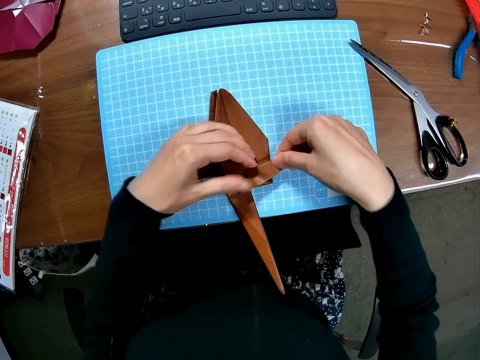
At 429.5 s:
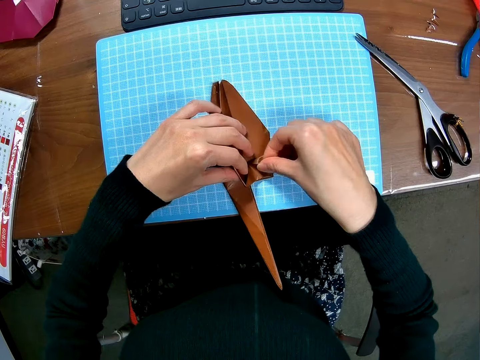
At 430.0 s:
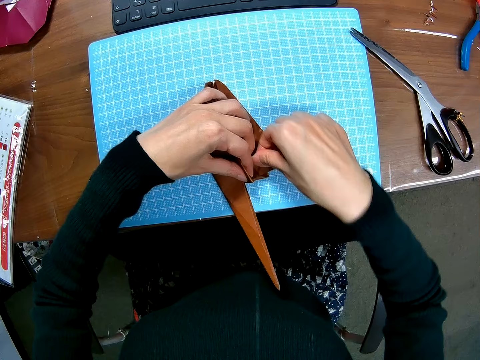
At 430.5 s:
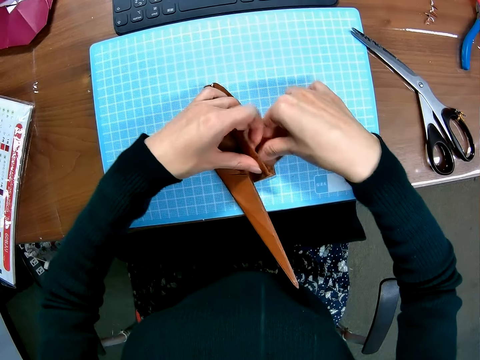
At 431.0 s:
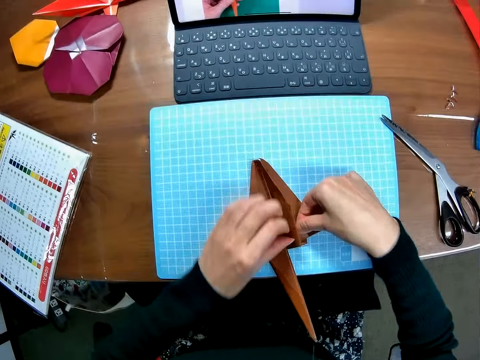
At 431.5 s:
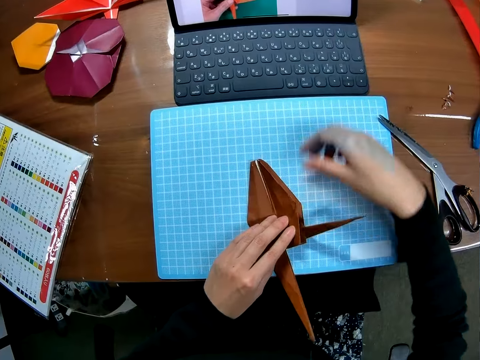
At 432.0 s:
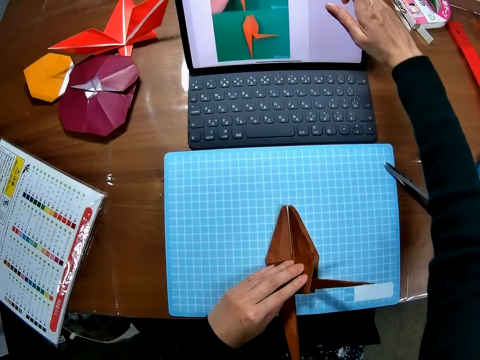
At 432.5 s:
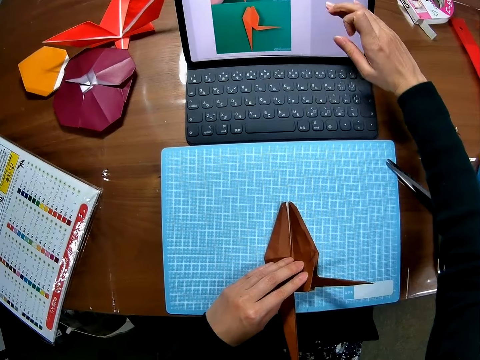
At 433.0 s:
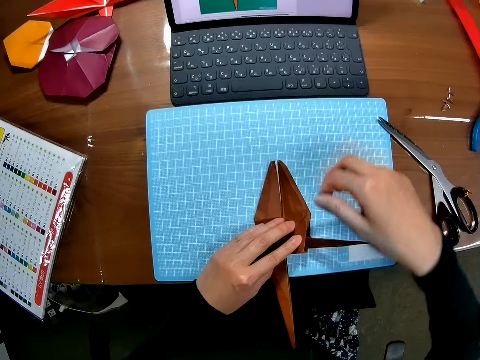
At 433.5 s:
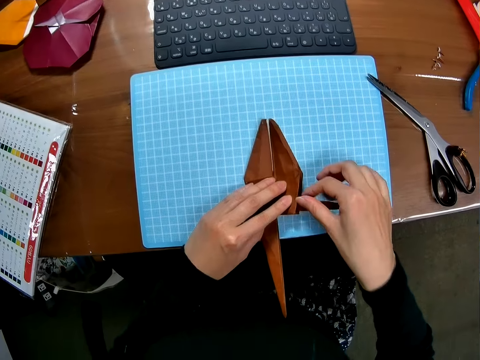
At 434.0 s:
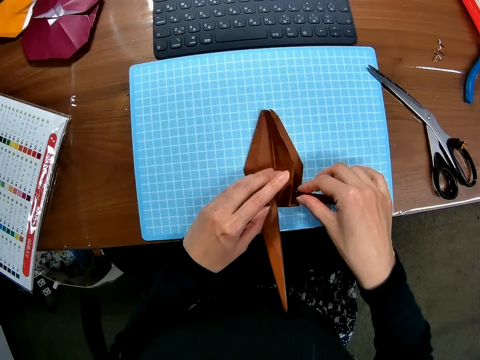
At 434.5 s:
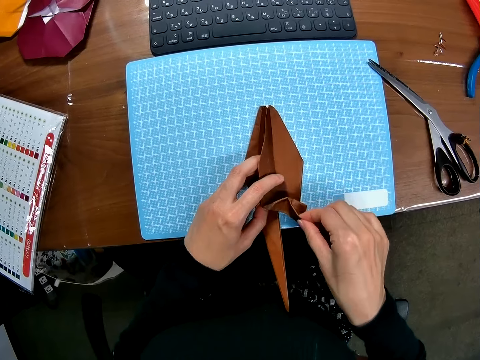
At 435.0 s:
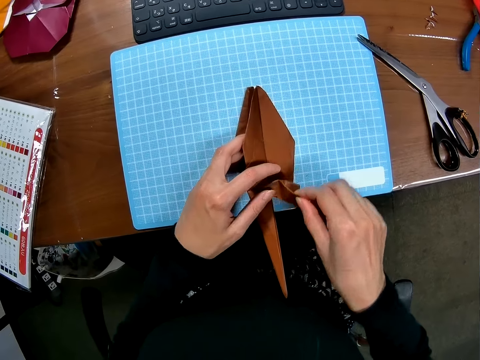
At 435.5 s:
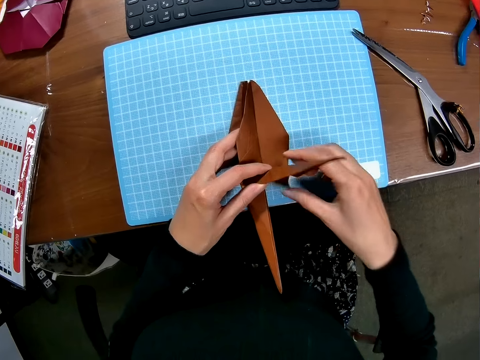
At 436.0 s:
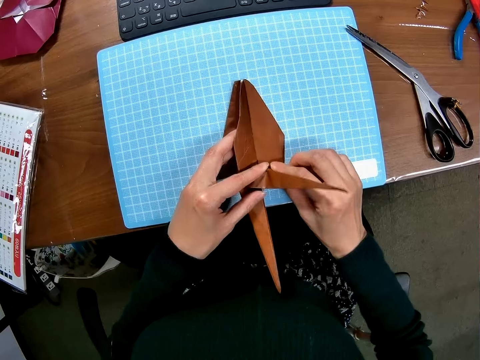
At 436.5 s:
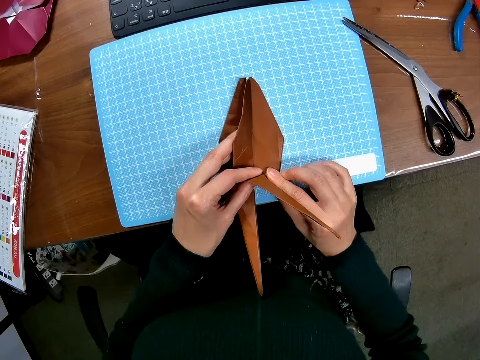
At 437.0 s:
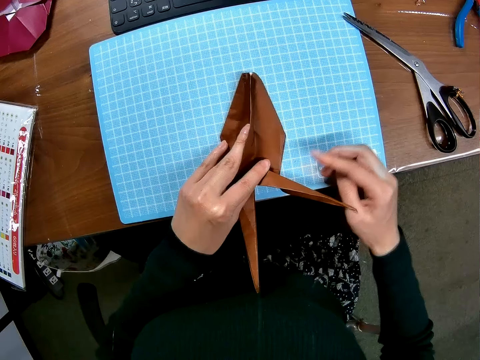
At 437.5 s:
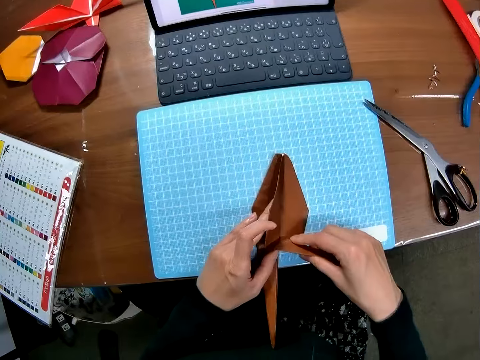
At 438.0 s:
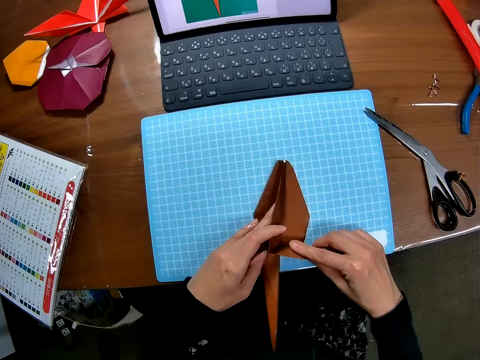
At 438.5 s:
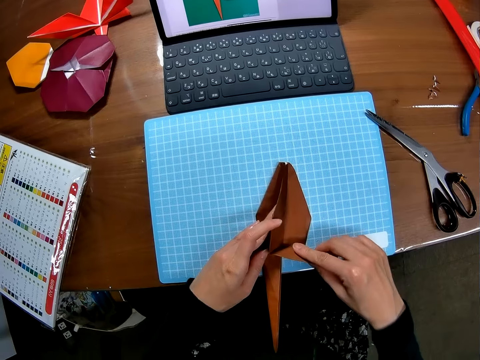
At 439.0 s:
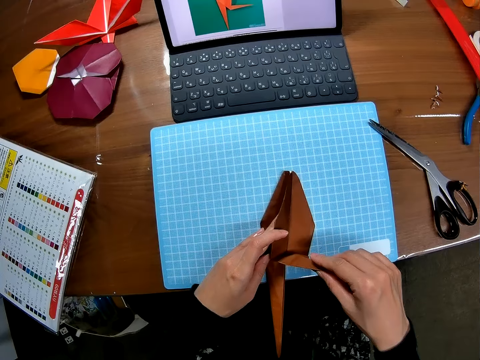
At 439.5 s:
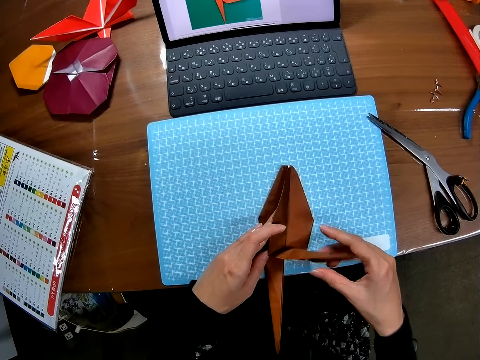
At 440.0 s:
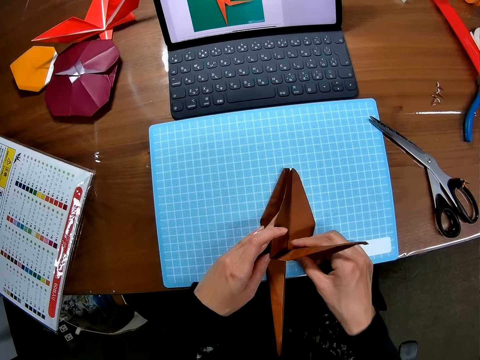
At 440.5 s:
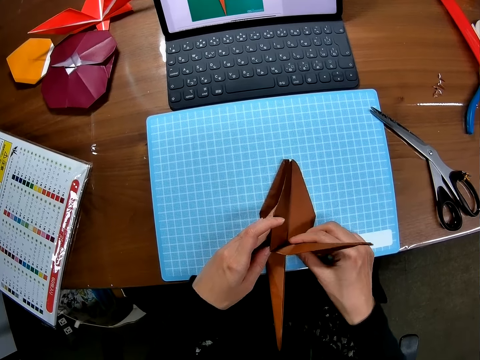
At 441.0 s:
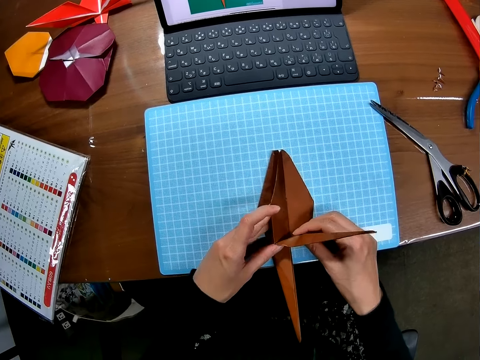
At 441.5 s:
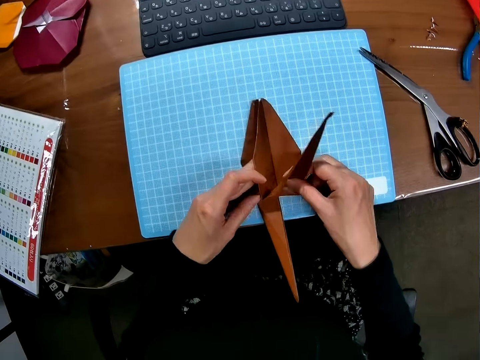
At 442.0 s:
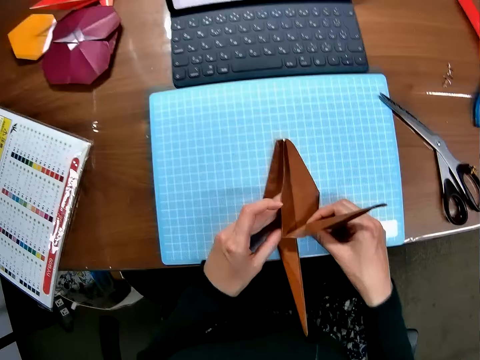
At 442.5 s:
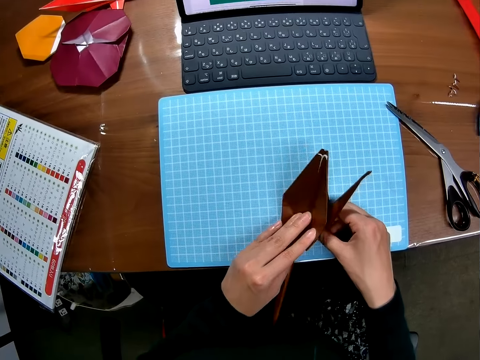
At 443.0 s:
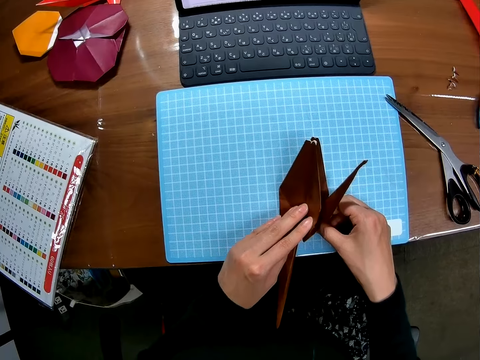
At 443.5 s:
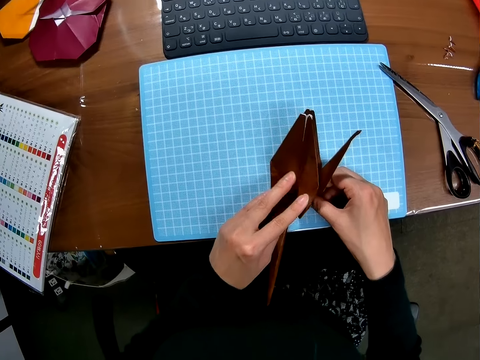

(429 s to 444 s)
The camera wearer operates the laptop with her finger on the screen. She folds the piece of paper on the cutting sheet with both hands. She looks at the paper.

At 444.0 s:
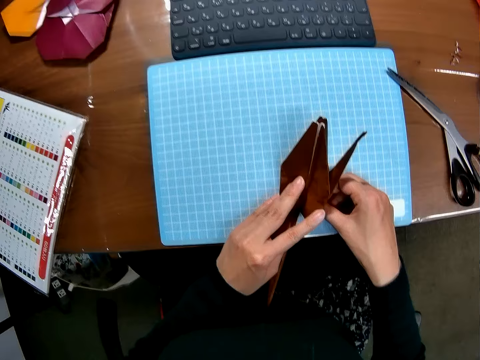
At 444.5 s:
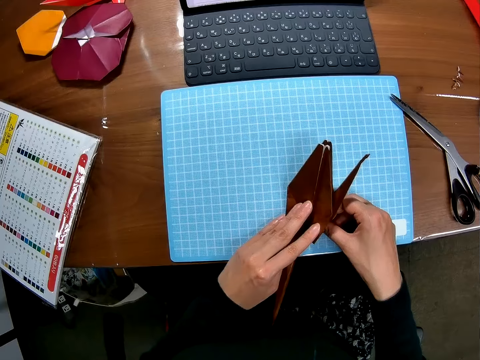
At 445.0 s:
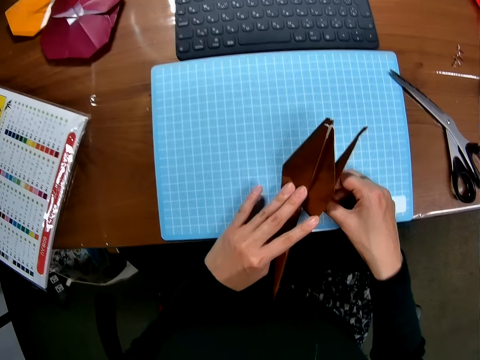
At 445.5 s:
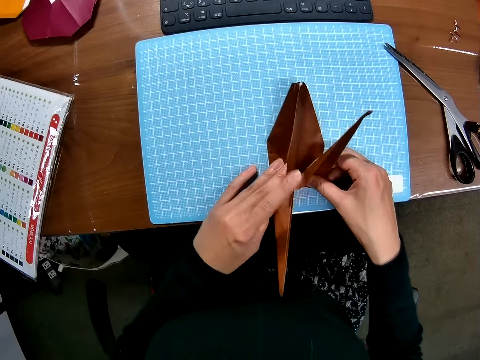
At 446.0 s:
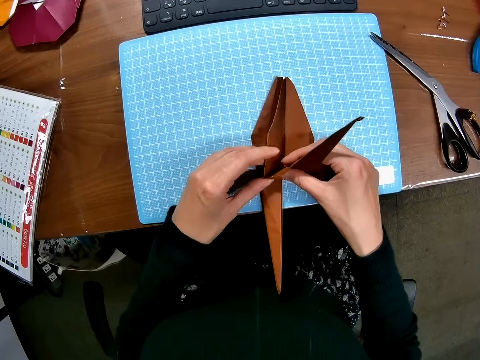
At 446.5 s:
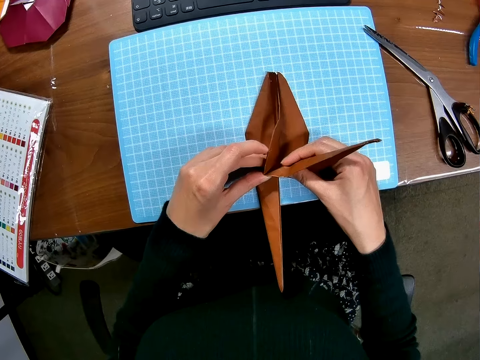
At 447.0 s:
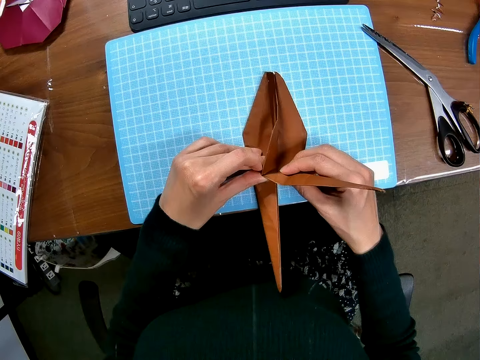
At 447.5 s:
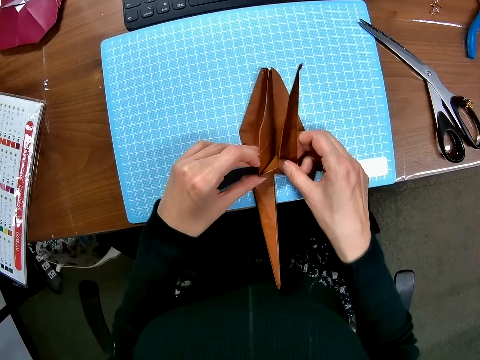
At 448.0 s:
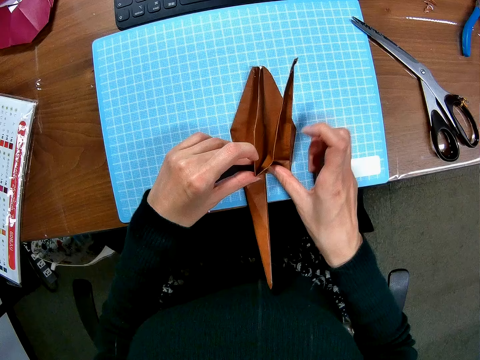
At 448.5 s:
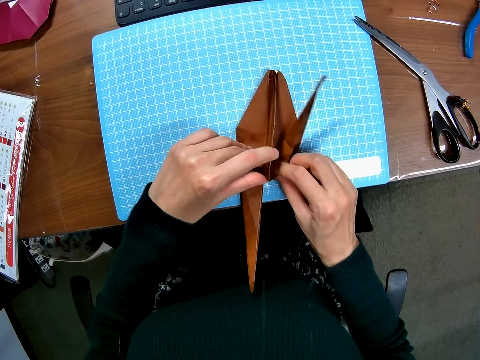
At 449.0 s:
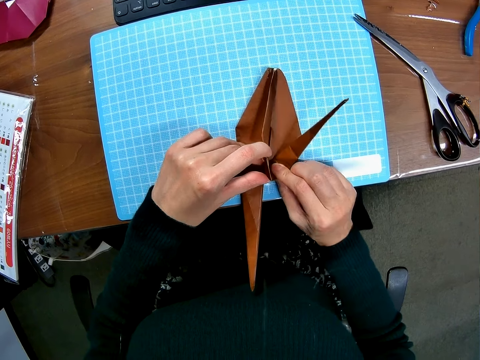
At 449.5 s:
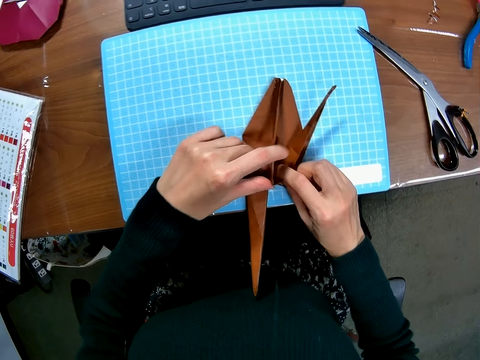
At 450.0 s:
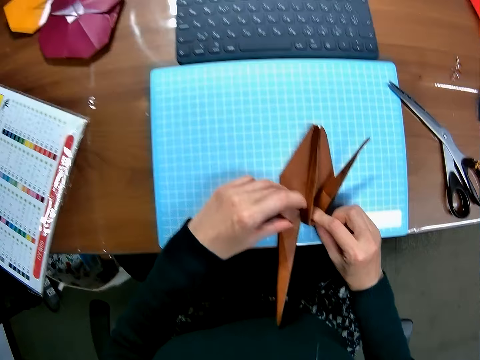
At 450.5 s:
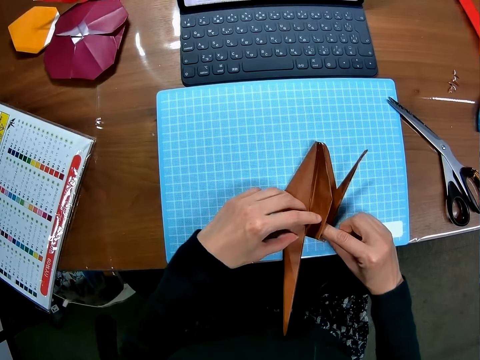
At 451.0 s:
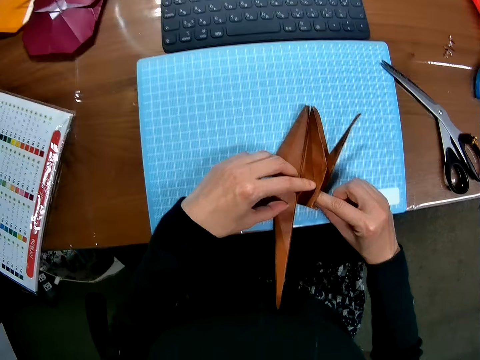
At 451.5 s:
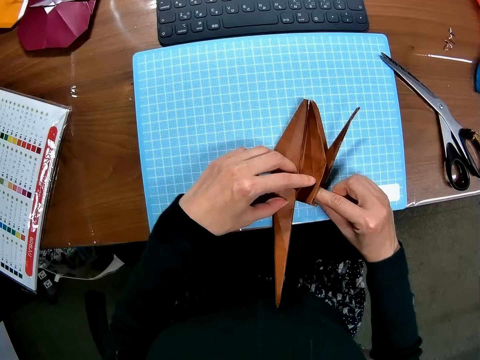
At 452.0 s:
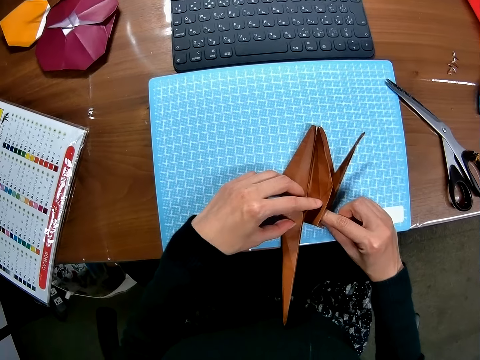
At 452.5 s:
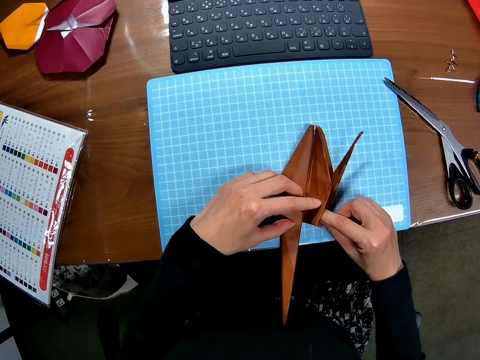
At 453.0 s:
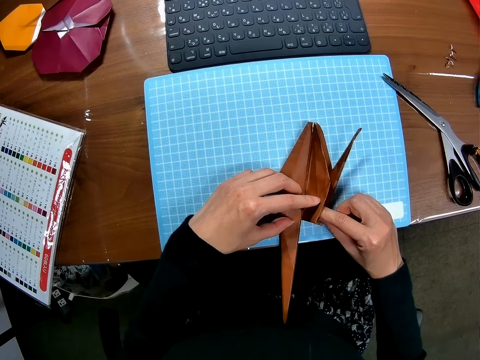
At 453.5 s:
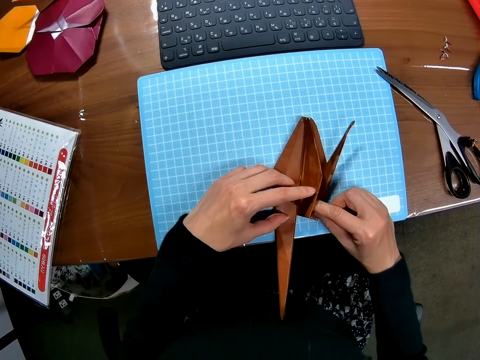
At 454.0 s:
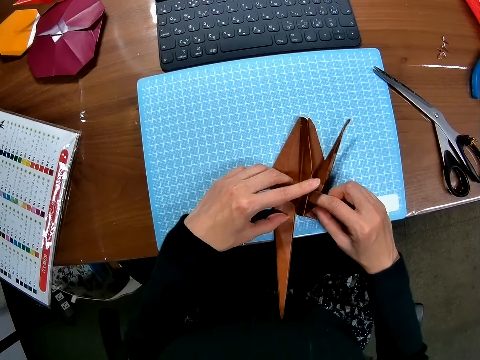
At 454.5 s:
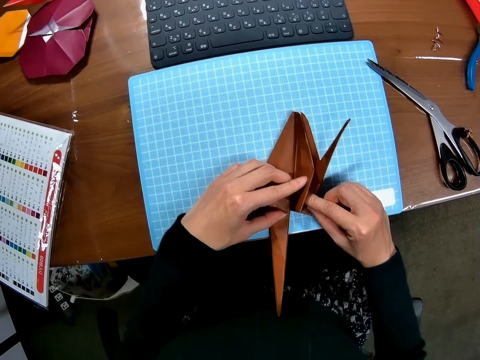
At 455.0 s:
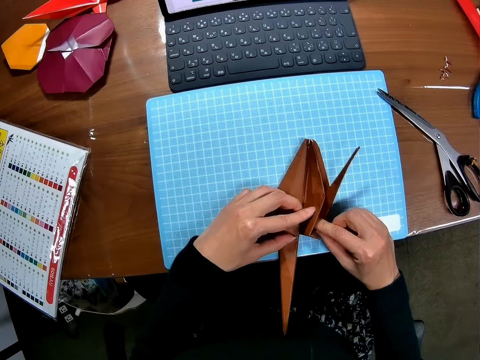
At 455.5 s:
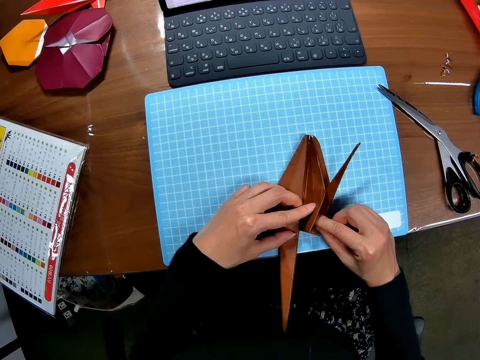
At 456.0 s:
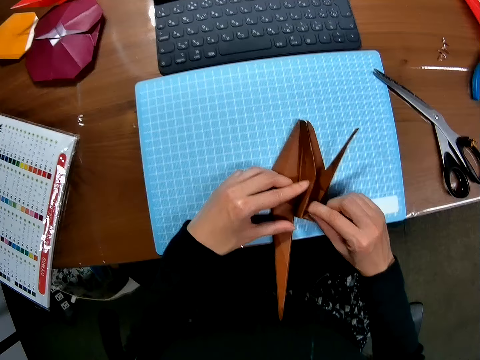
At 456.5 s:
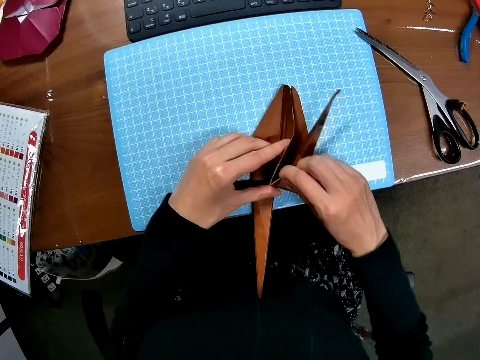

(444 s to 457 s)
The camera wearer folds the paper. They look at the paper.
